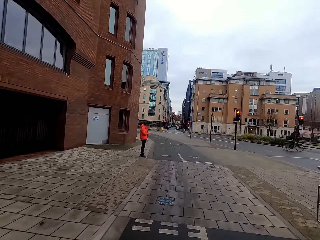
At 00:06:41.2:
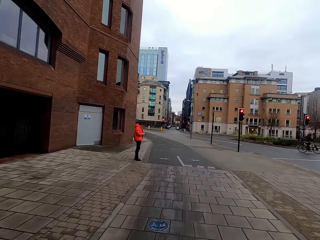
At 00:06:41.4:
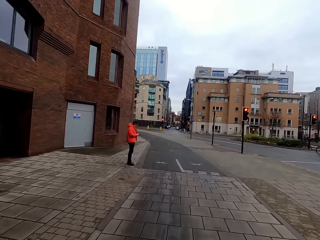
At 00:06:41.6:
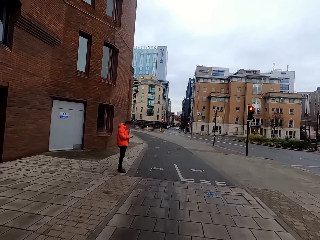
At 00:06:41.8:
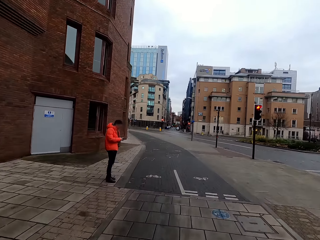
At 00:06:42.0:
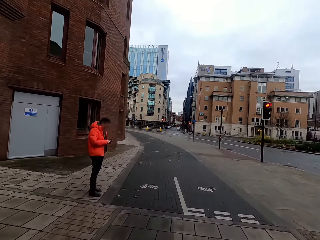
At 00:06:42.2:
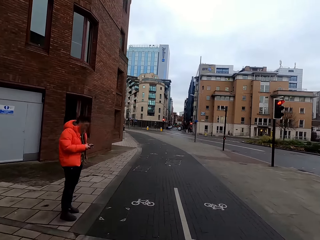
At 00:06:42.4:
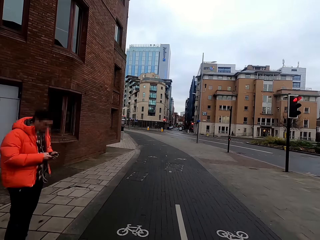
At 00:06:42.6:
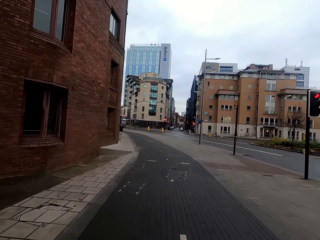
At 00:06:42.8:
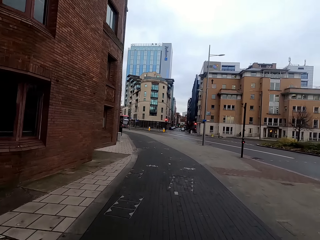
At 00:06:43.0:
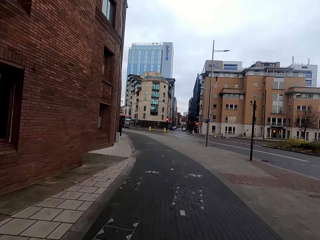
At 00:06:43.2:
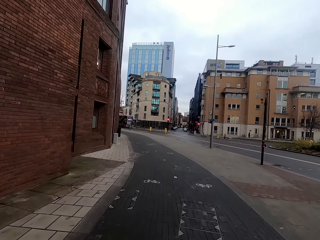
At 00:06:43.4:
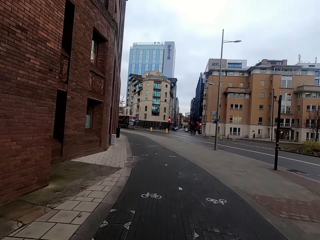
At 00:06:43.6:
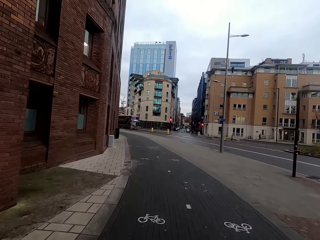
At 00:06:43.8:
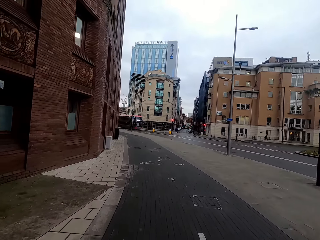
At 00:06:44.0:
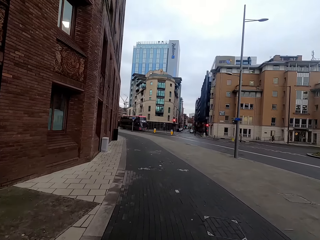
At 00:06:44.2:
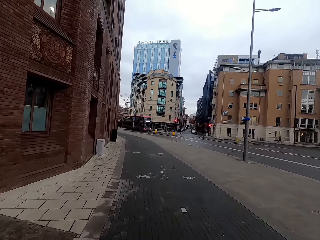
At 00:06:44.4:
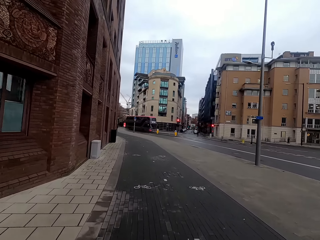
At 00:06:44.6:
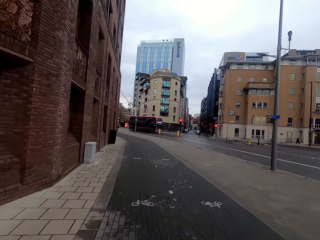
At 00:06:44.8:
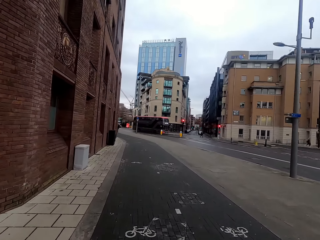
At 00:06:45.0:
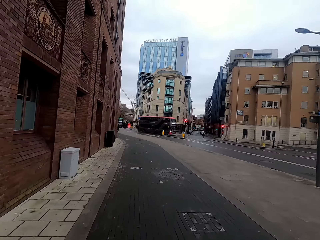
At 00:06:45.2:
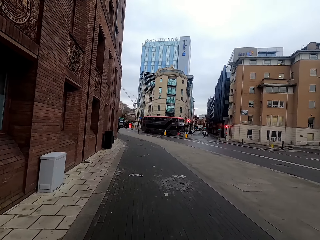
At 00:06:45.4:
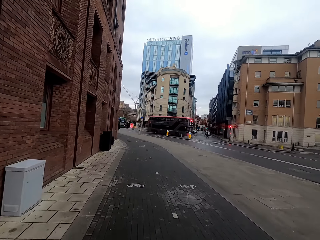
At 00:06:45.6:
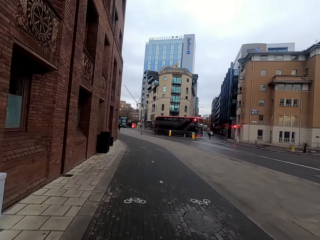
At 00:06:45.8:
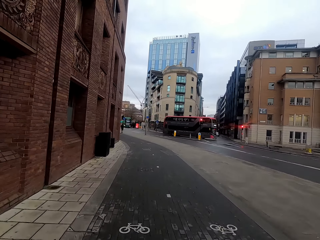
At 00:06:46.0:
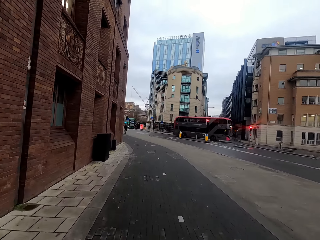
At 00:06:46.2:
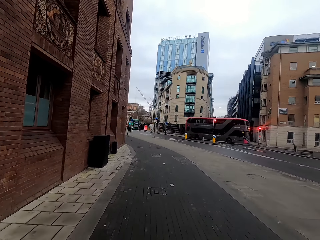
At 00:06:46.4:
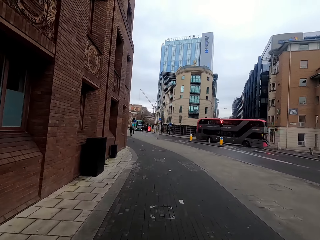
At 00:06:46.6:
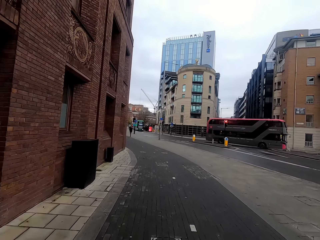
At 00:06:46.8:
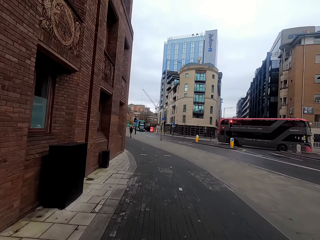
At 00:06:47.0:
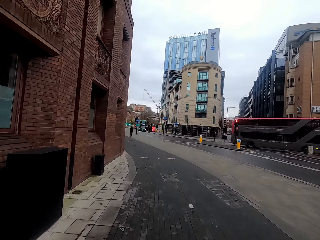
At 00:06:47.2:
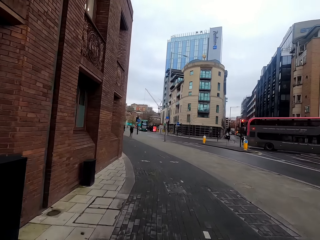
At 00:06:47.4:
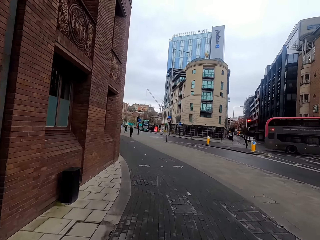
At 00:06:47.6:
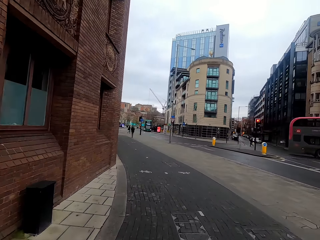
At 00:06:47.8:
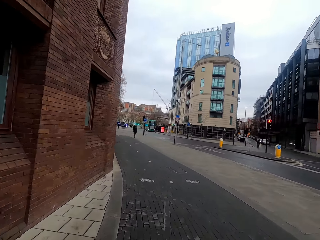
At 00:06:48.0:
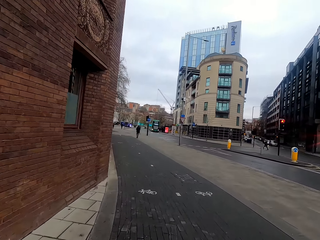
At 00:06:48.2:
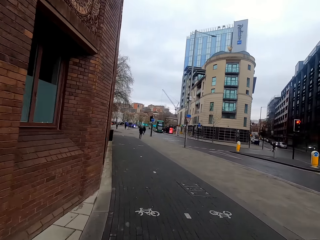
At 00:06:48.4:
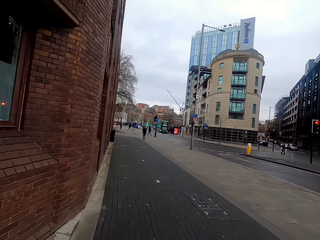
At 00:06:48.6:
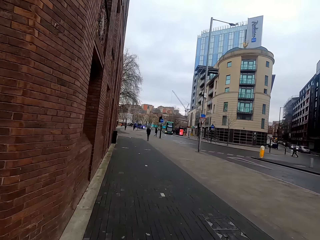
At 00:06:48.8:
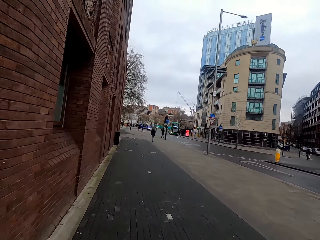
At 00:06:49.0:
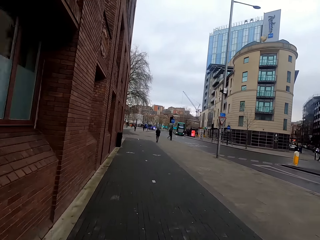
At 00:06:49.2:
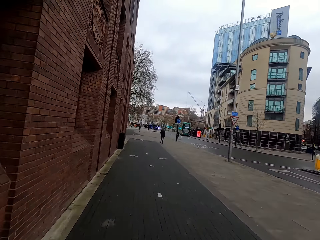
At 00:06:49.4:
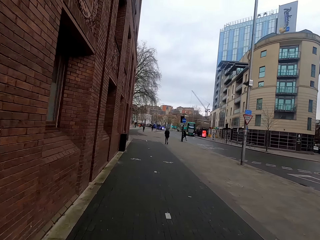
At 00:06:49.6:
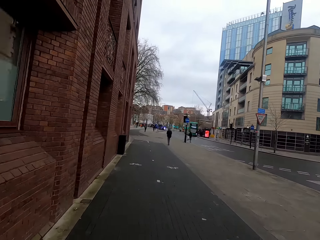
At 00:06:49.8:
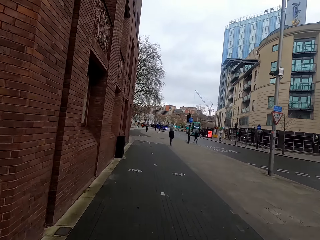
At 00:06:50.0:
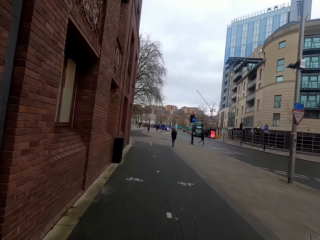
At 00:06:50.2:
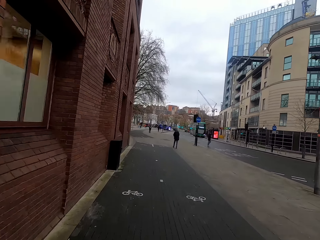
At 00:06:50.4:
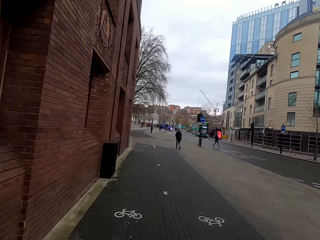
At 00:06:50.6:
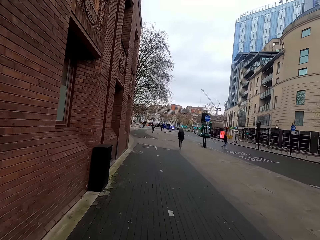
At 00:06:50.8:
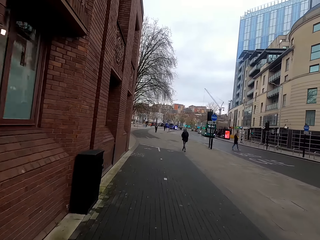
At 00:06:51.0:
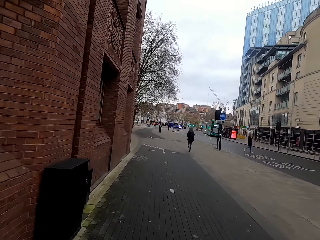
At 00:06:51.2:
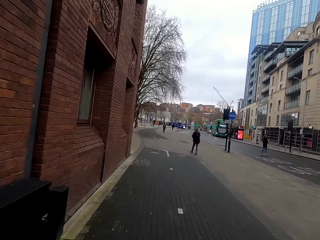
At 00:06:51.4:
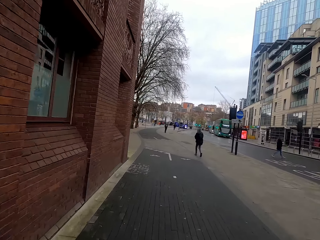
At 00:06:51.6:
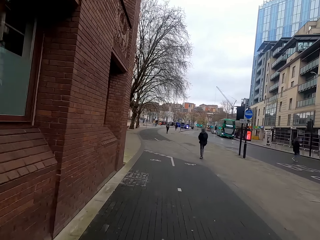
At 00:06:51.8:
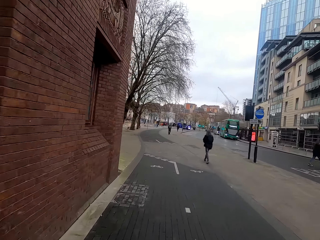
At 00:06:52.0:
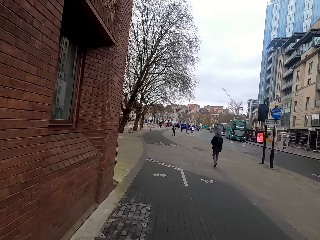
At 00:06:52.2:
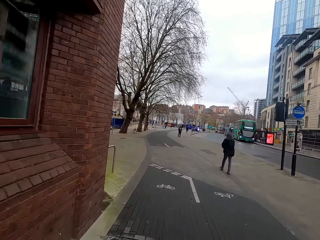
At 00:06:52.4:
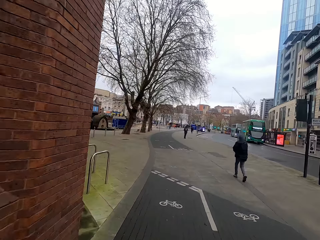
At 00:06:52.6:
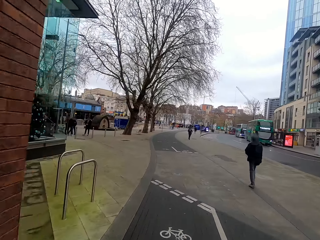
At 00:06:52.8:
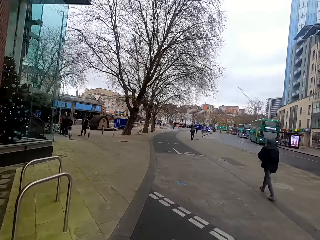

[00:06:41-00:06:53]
The camera wearer cycles past a man along the road. They take a left turn.

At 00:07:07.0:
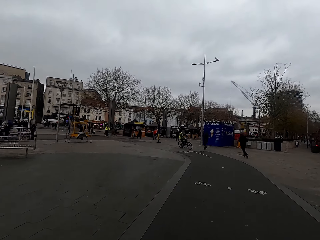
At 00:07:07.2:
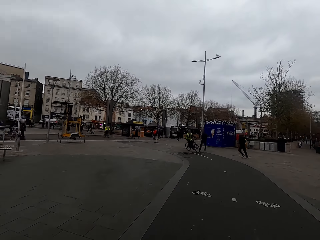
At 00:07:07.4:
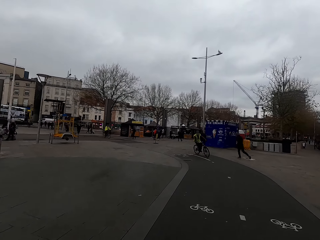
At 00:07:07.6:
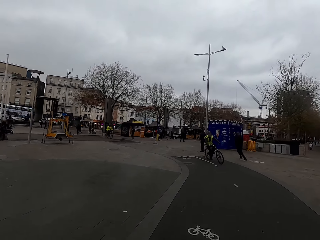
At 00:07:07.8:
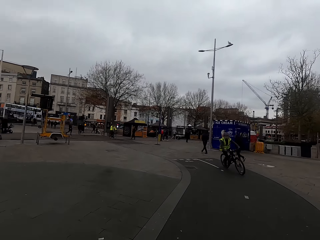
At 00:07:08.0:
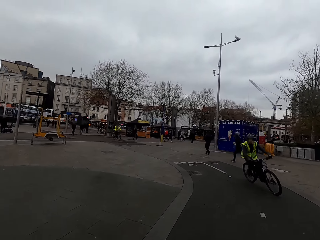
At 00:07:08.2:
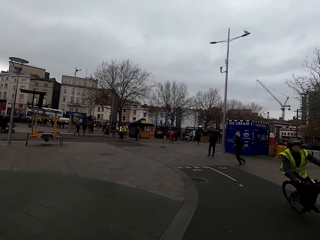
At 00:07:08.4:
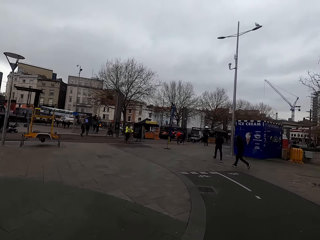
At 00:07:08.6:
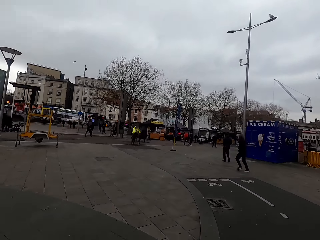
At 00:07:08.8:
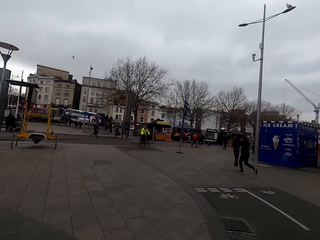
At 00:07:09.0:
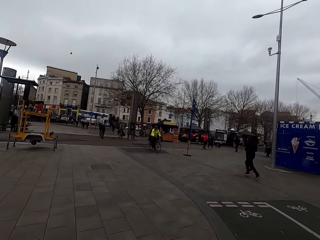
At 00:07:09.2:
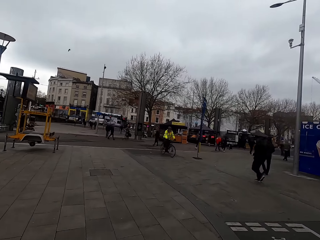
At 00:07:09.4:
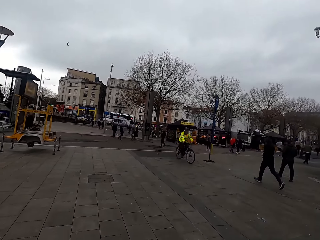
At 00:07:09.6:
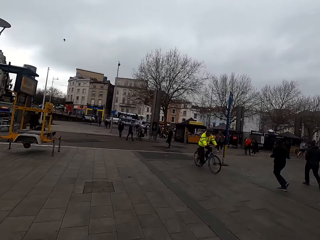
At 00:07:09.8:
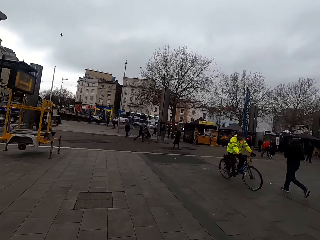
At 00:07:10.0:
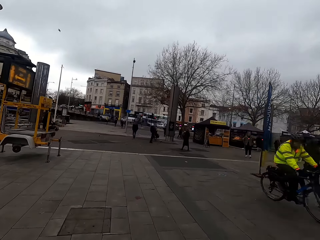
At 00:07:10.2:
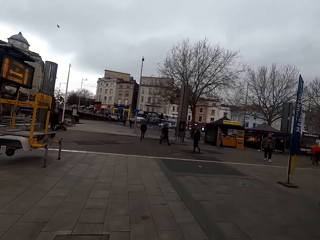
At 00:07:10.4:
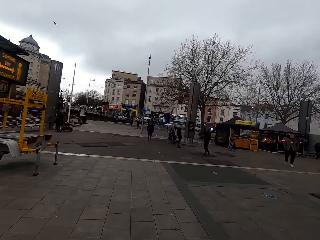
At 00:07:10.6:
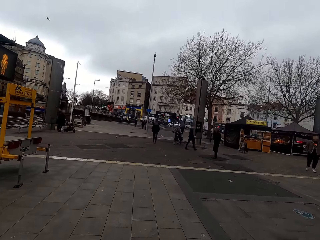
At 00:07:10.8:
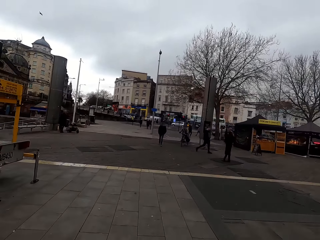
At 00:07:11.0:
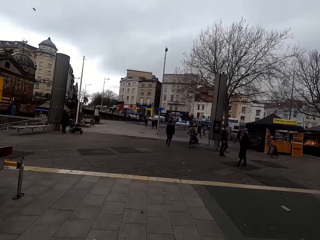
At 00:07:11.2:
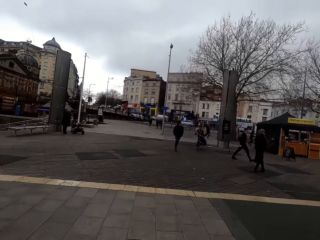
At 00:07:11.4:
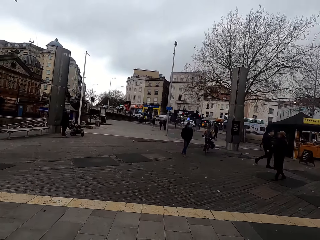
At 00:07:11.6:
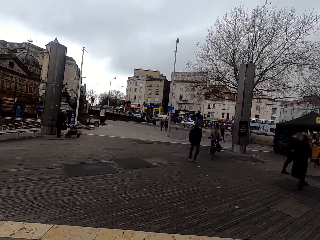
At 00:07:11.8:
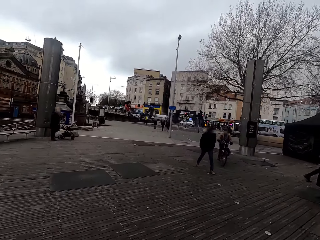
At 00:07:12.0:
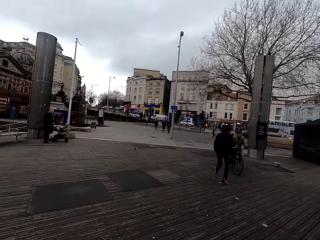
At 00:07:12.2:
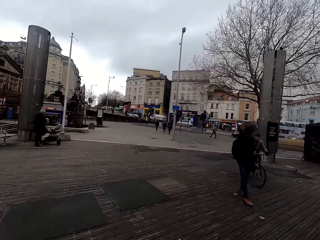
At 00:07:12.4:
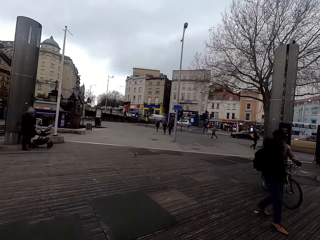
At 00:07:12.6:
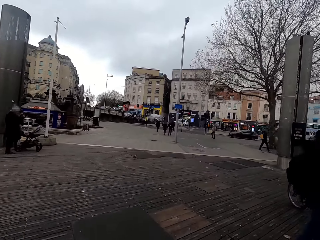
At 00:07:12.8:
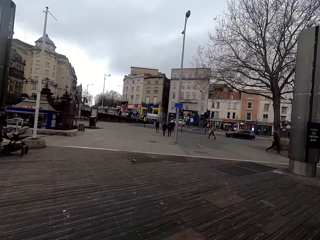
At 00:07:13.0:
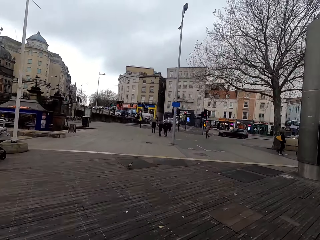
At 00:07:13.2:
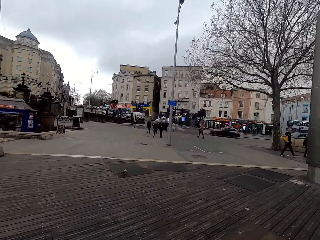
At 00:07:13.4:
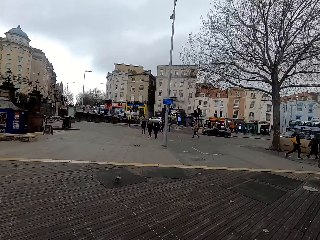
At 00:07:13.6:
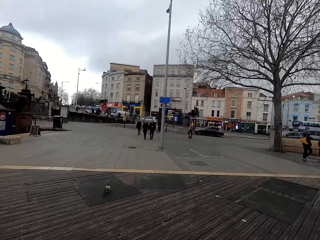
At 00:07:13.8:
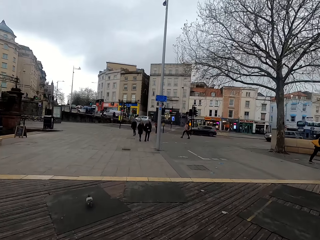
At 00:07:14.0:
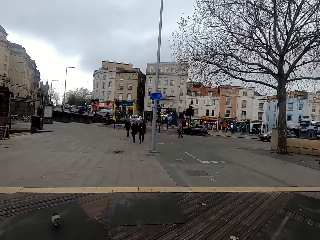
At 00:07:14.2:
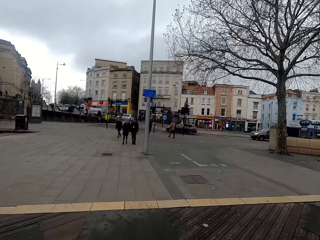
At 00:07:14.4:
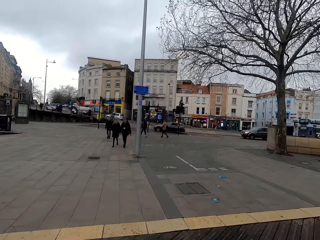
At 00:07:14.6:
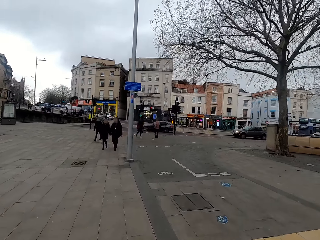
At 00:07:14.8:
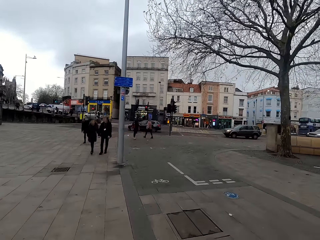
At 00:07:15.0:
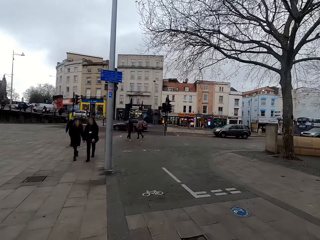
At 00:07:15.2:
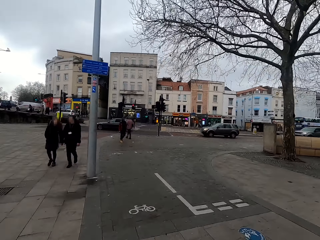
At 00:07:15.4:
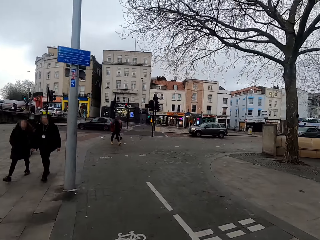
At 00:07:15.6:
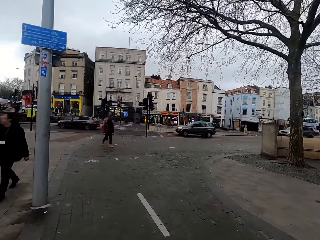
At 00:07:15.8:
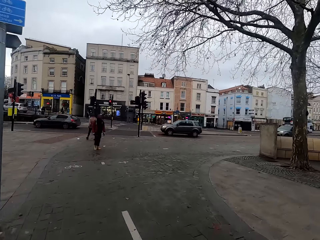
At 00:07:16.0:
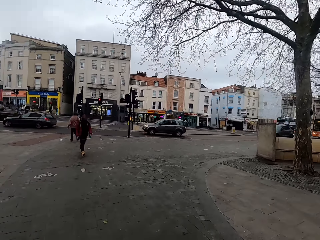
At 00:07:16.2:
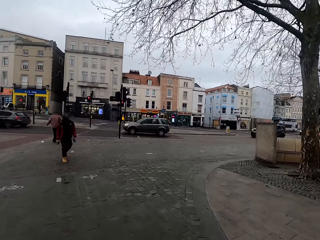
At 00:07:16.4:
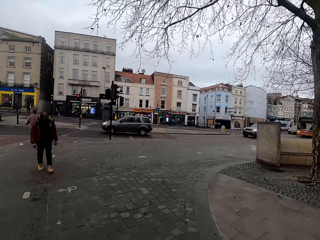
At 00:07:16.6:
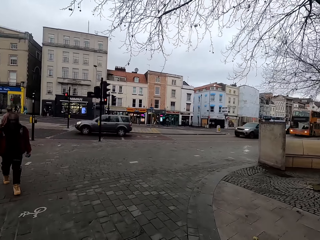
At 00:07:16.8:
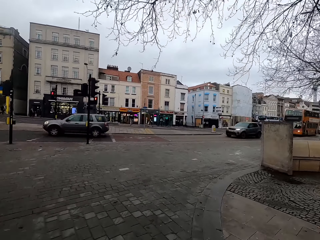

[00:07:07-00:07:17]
The camera wearer cycles past a man on a bicycle along the road.
